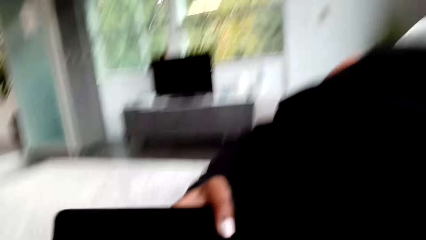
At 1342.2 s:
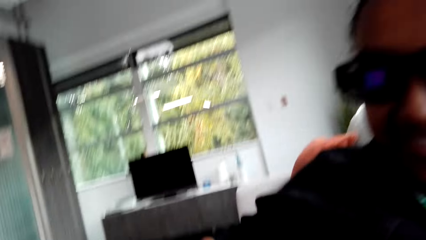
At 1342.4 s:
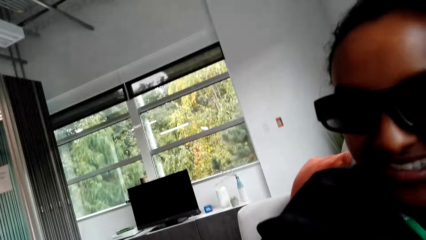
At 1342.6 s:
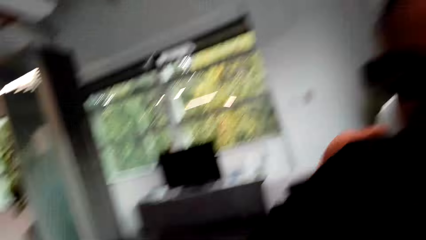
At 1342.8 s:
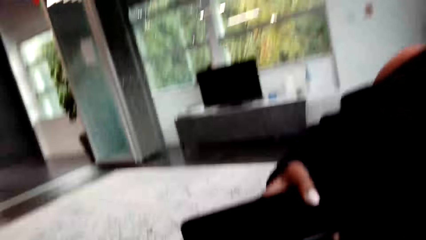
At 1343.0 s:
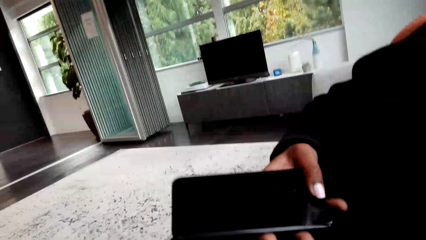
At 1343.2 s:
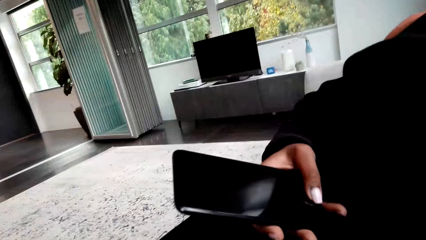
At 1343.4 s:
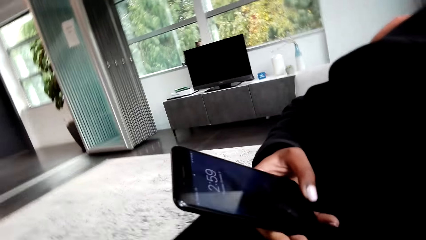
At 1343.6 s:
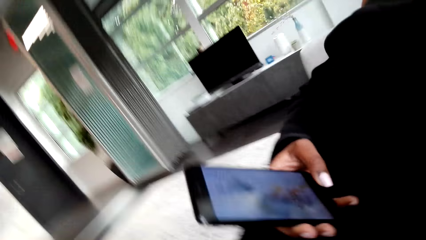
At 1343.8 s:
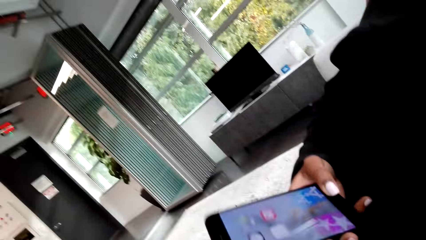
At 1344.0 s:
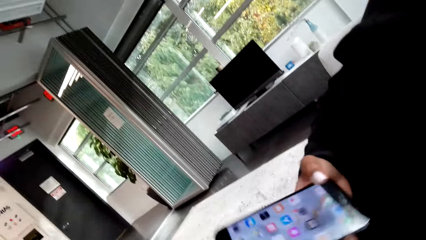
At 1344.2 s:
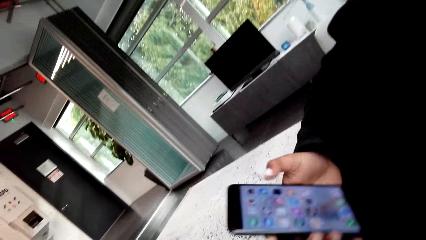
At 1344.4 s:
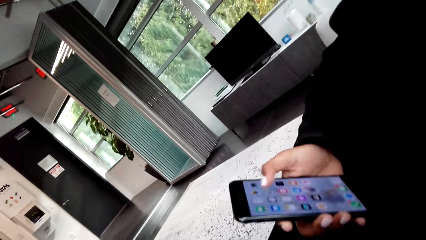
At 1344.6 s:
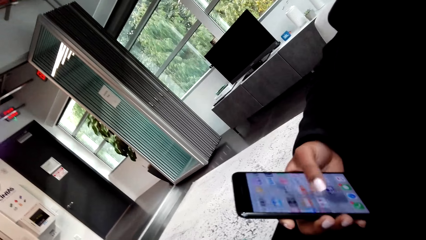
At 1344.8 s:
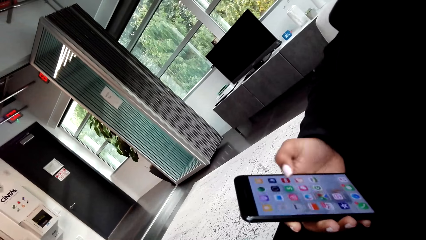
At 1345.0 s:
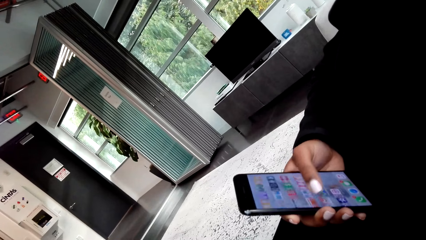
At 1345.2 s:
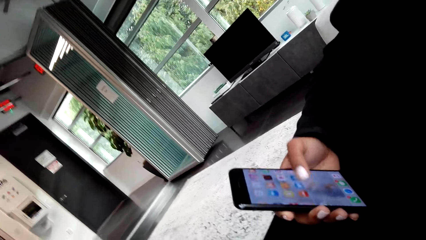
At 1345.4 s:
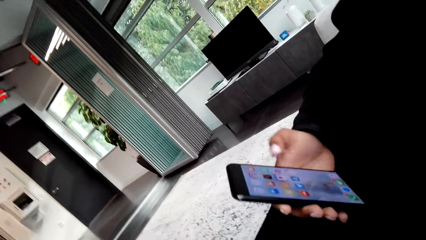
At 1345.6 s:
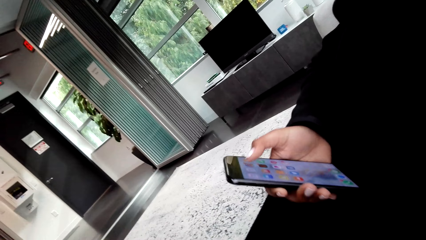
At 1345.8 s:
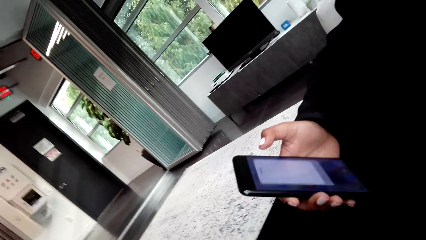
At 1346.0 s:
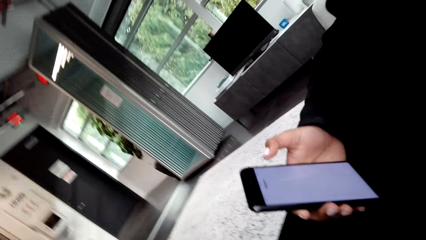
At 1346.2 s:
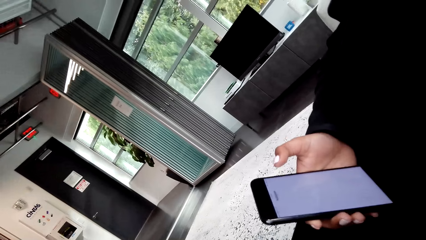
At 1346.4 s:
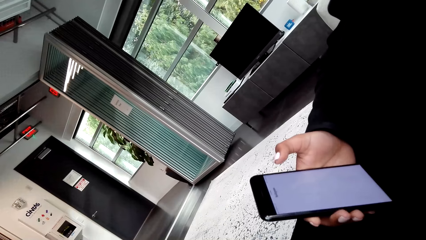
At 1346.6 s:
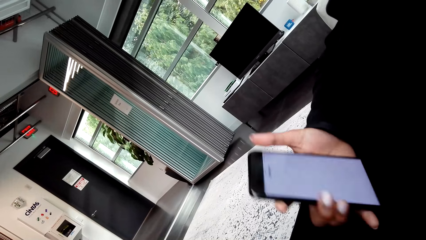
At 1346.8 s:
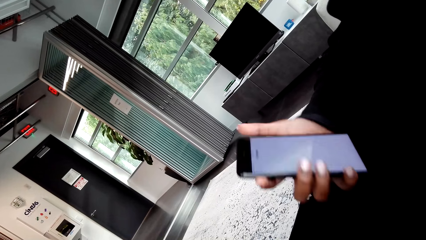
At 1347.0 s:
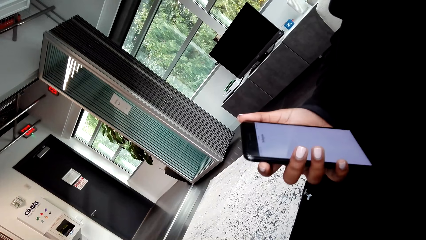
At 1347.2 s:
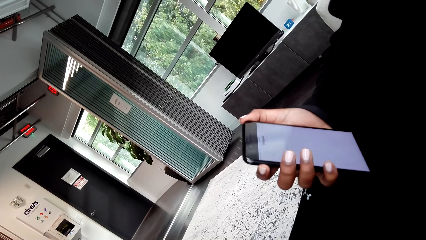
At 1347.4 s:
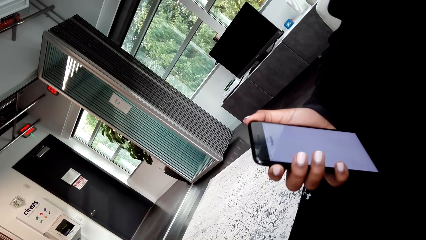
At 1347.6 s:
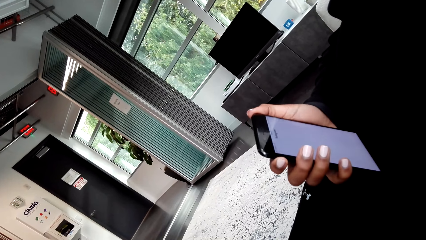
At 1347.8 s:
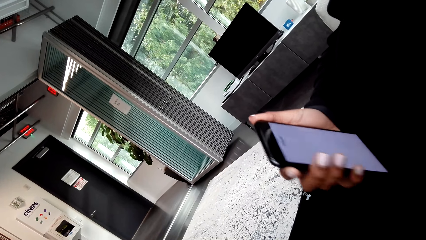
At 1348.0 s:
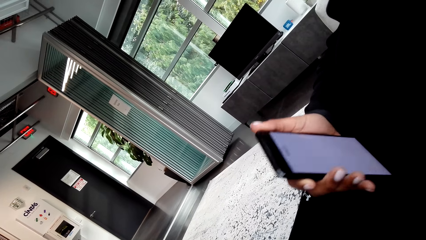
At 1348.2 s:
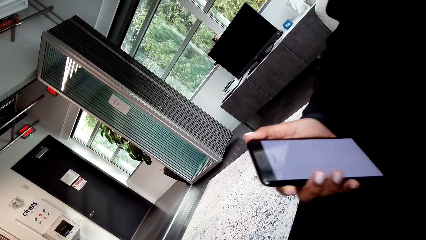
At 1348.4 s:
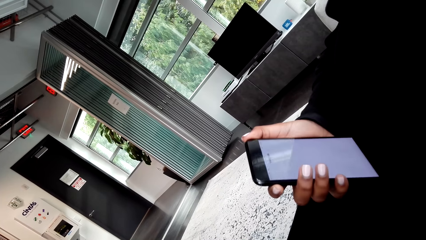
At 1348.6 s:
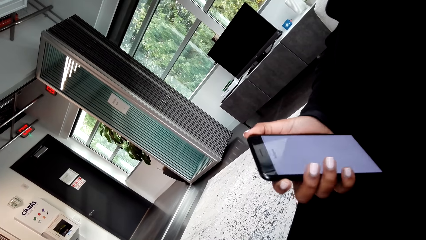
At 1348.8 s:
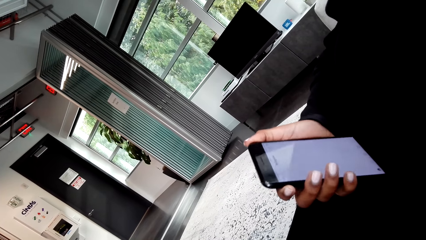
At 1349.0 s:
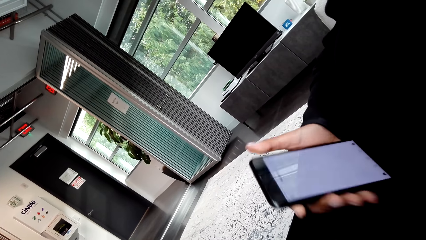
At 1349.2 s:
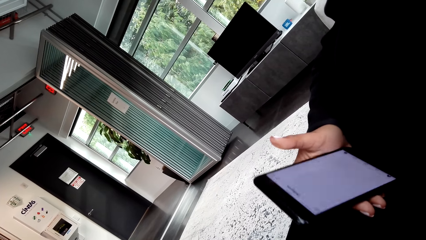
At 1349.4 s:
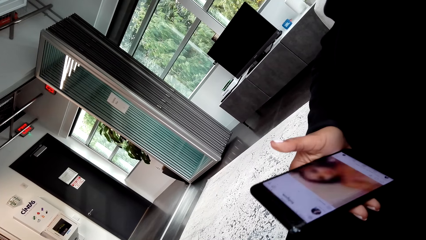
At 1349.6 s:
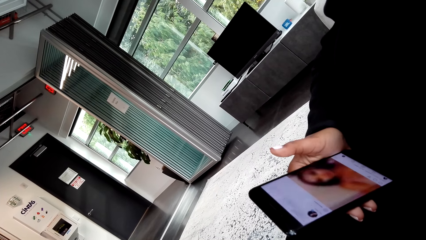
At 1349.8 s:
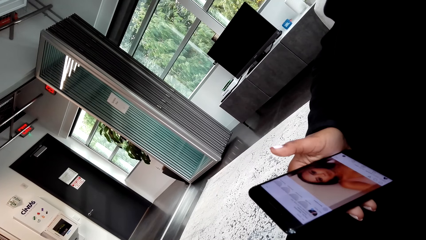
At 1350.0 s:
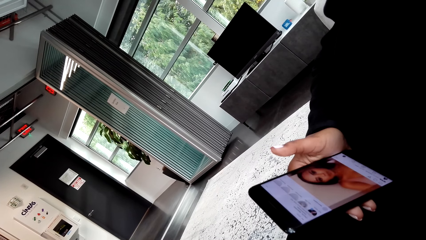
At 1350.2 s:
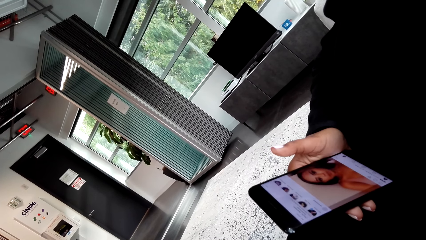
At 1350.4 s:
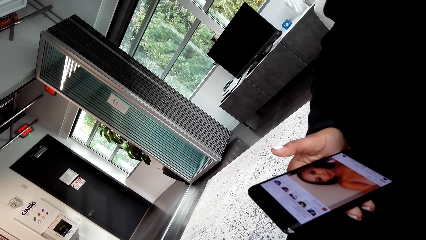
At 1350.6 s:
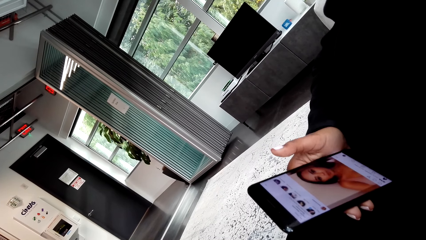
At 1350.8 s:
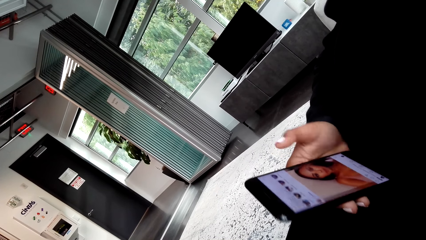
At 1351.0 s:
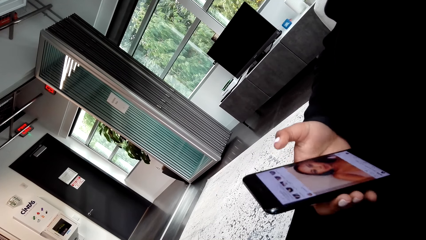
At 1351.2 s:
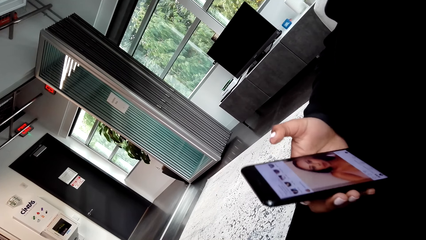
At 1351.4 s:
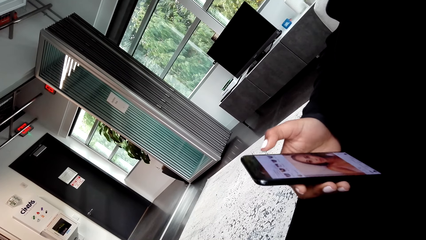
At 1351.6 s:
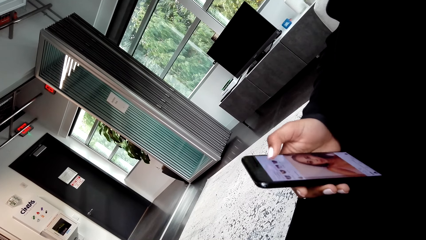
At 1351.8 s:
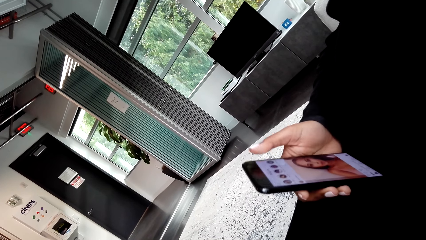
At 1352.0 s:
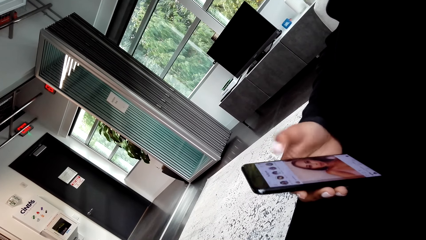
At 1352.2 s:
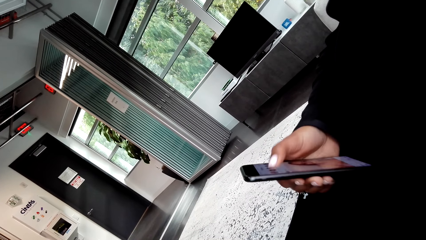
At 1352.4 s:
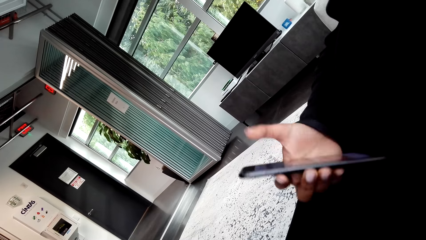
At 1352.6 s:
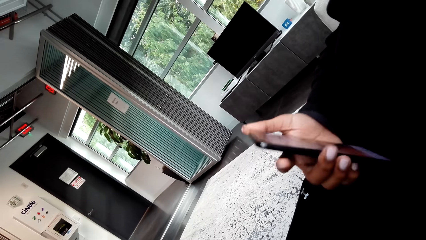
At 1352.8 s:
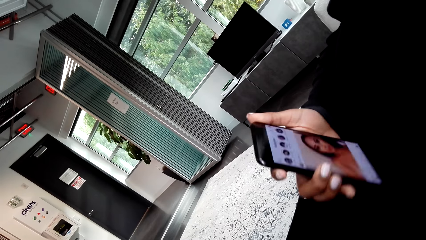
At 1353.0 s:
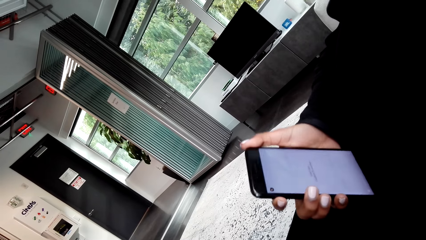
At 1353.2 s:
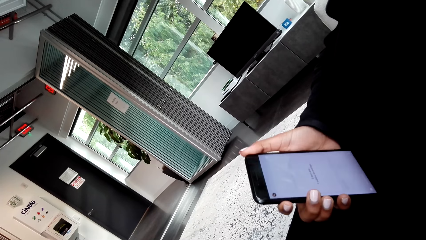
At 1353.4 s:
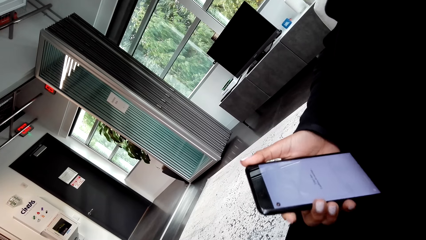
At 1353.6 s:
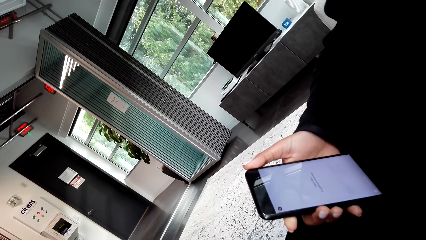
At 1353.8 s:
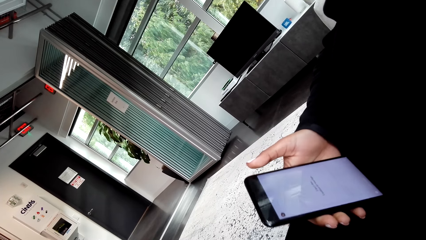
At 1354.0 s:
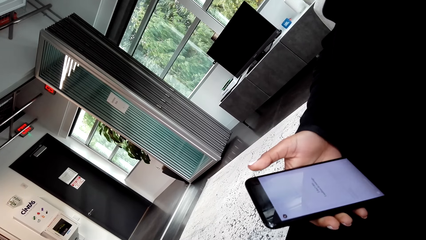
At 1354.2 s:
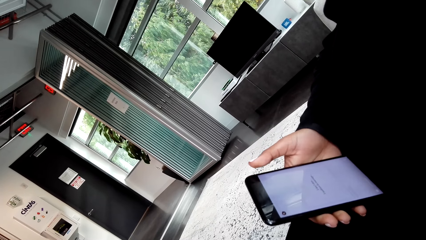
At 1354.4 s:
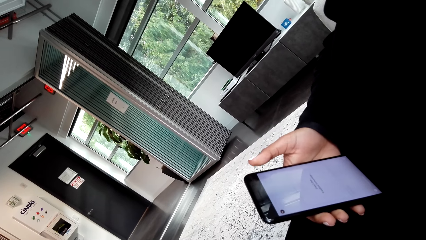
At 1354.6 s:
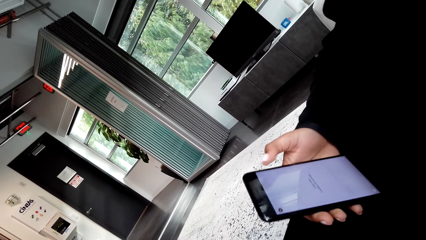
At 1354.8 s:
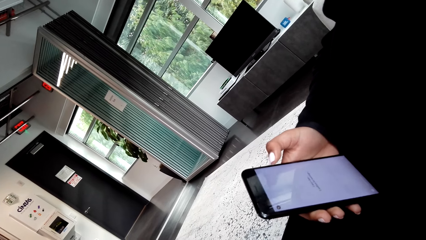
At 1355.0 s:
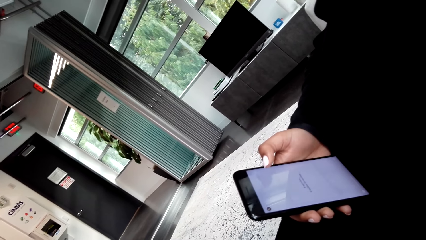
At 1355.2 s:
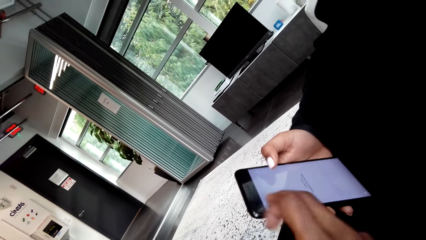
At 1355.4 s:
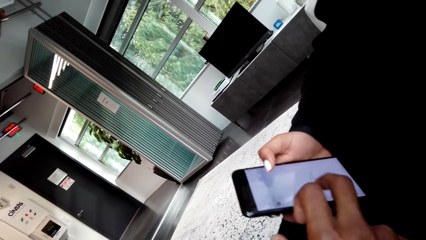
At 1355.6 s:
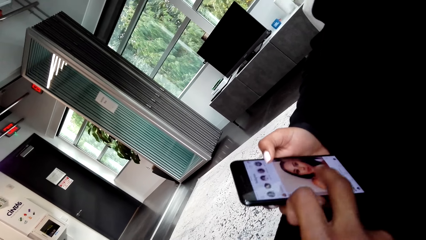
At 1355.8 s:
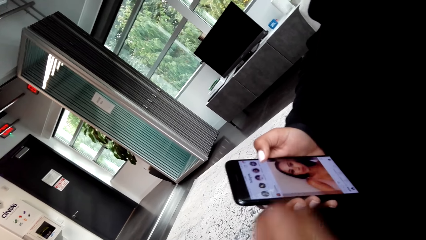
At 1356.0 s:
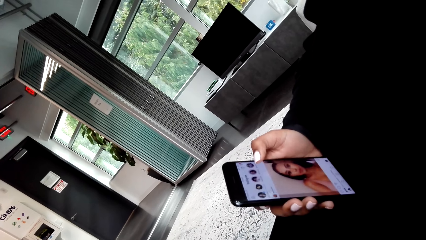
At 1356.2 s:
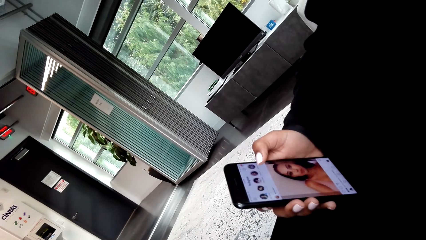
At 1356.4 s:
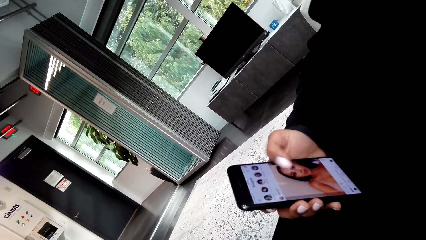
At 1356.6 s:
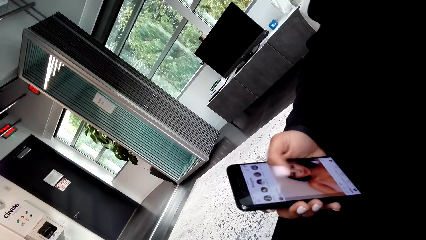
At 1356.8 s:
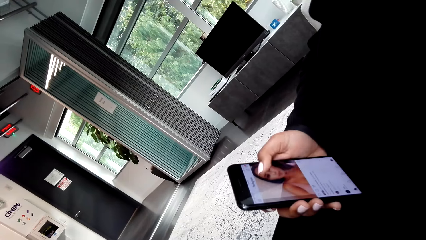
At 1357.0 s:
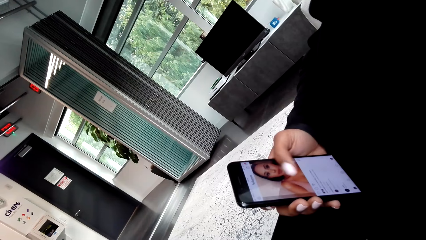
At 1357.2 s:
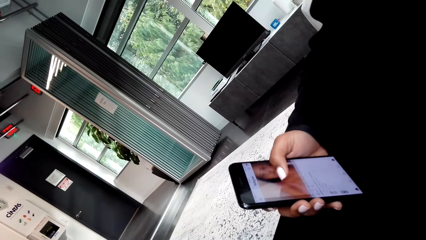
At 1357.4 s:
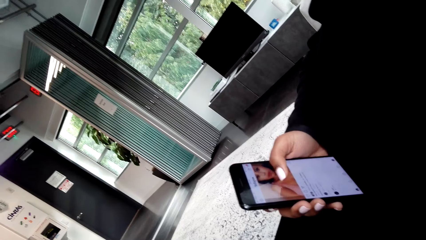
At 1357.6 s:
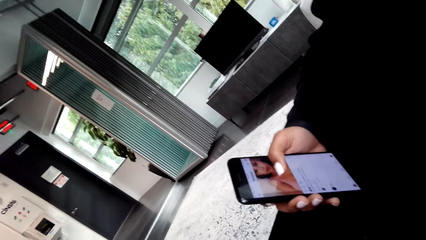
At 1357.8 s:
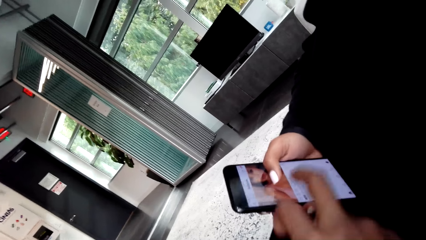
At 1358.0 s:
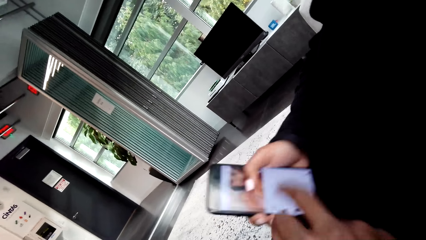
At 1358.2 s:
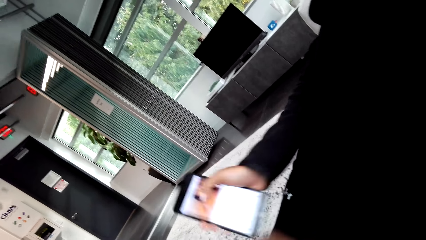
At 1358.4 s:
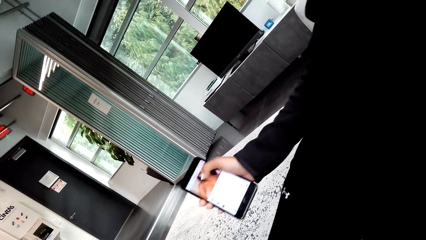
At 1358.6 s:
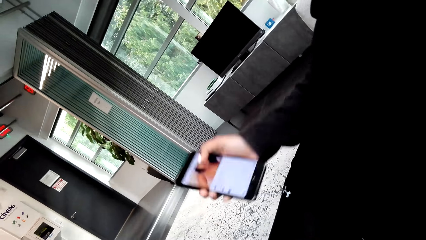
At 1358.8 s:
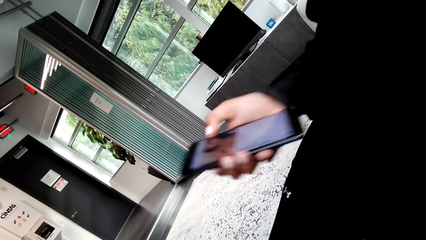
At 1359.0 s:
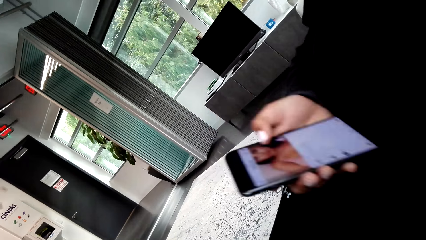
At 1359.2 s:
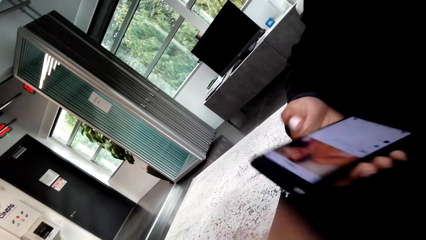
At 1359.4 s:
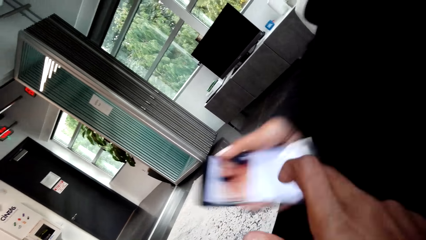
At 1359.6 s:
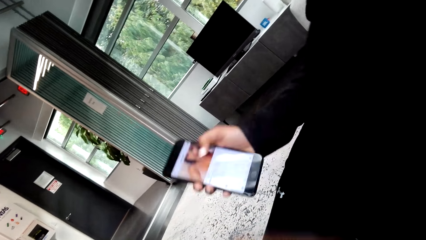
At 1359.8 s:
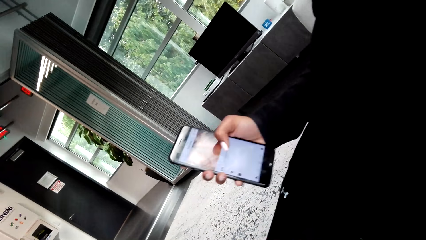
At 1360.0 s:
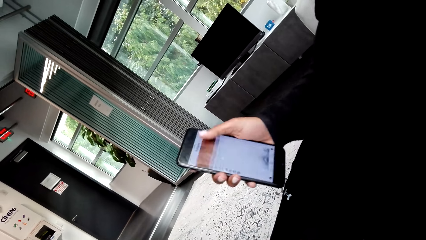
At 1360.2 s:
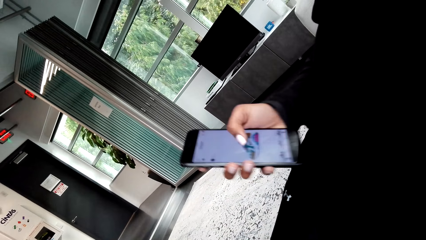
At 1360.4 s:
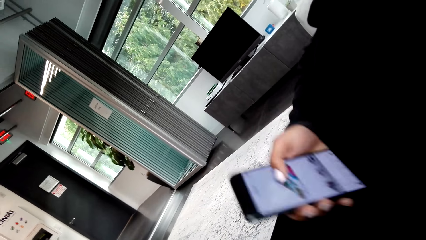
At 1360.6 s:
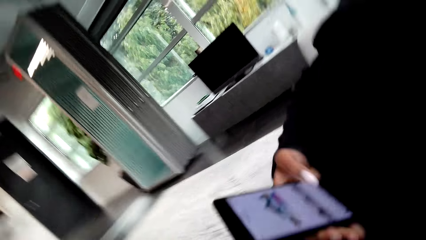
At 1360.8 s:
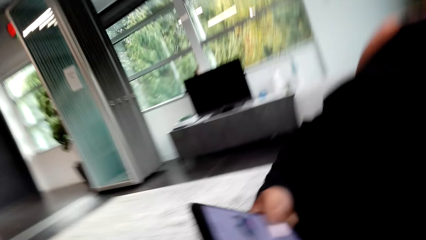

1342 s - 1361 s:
A woman browses on the phone. The camera wearer looks on the woman's phone. They tap the woman's phone.
